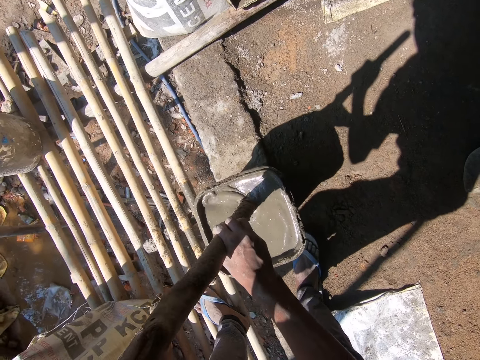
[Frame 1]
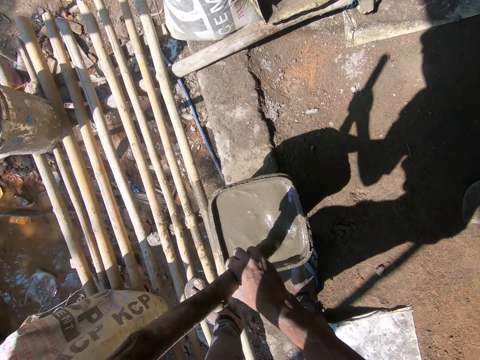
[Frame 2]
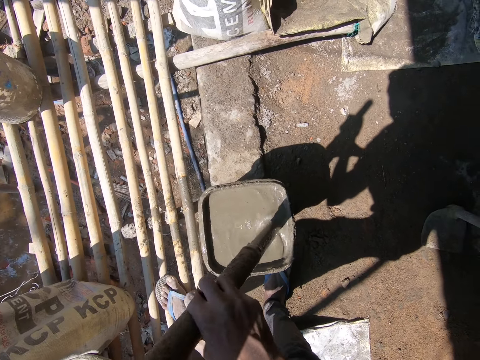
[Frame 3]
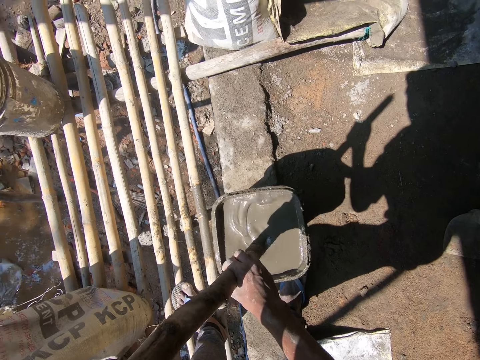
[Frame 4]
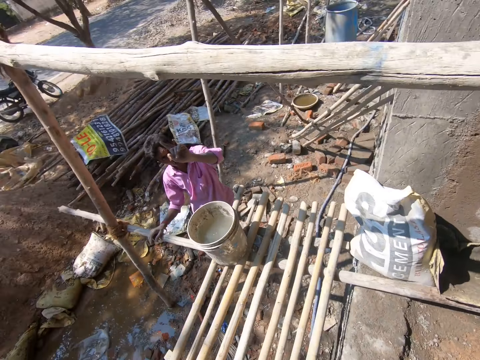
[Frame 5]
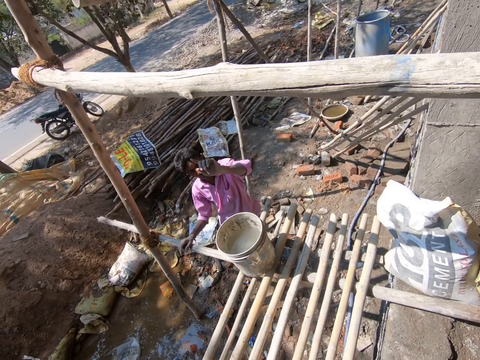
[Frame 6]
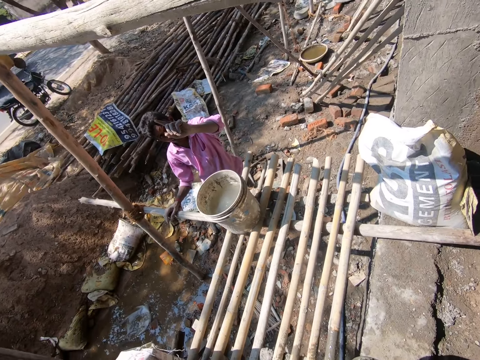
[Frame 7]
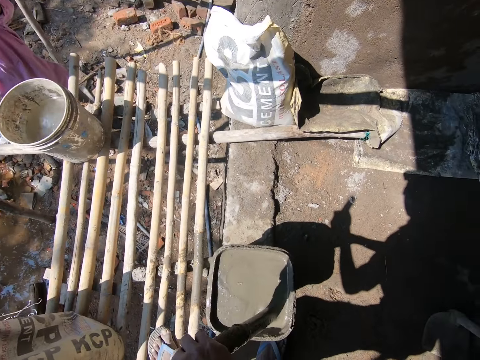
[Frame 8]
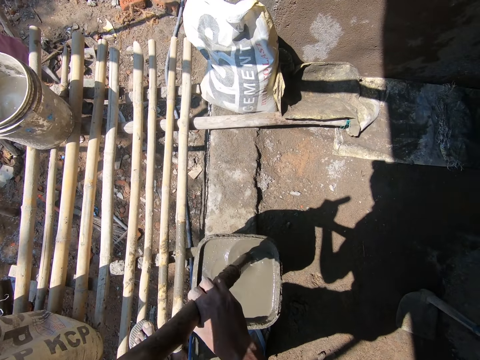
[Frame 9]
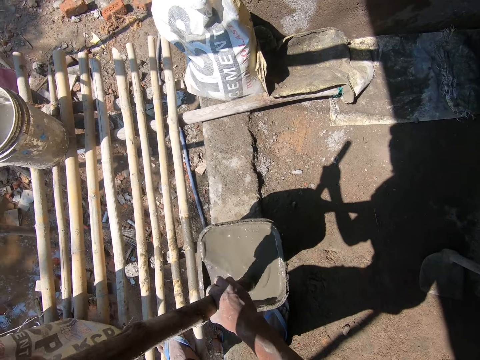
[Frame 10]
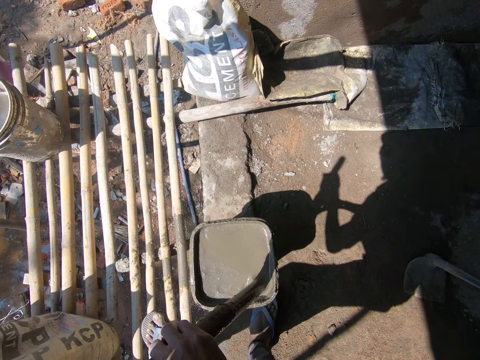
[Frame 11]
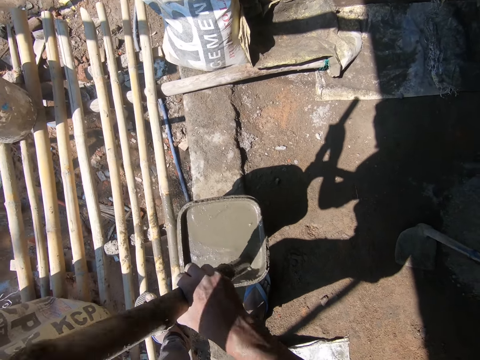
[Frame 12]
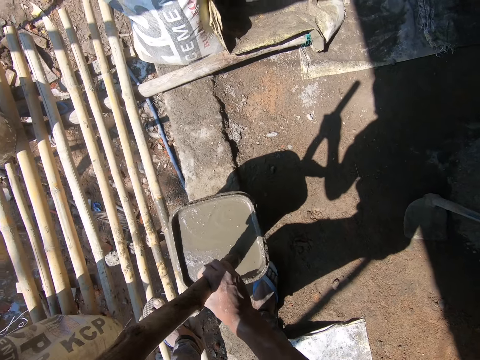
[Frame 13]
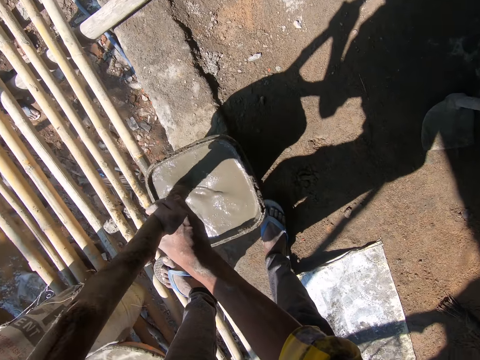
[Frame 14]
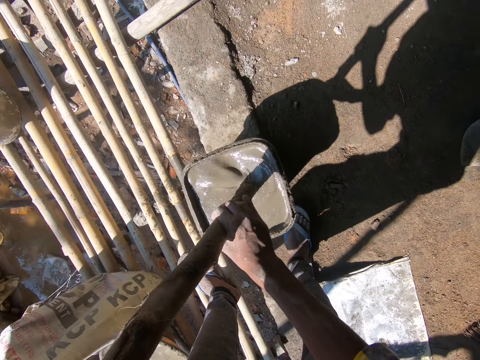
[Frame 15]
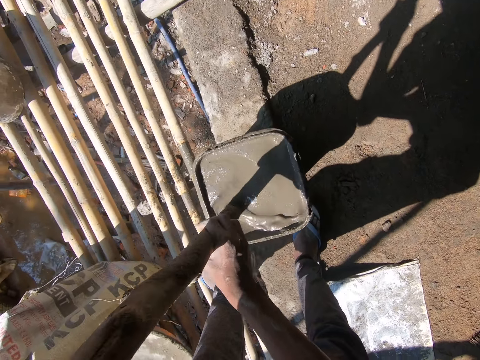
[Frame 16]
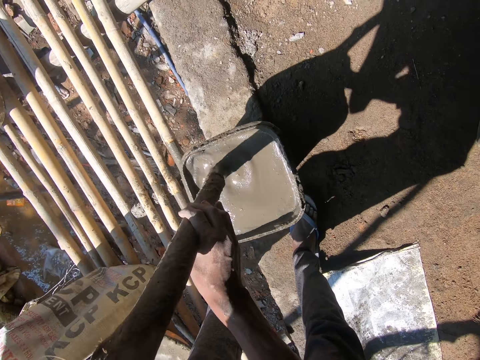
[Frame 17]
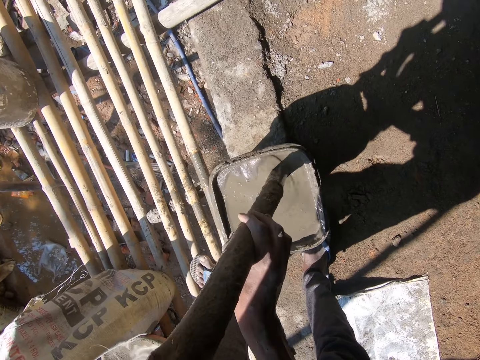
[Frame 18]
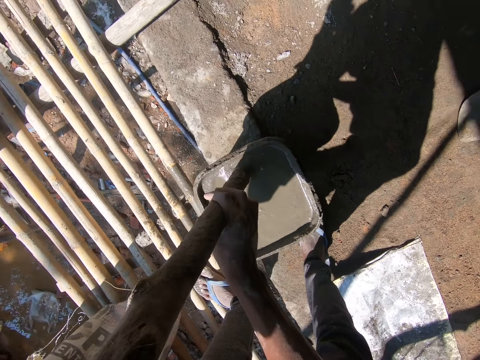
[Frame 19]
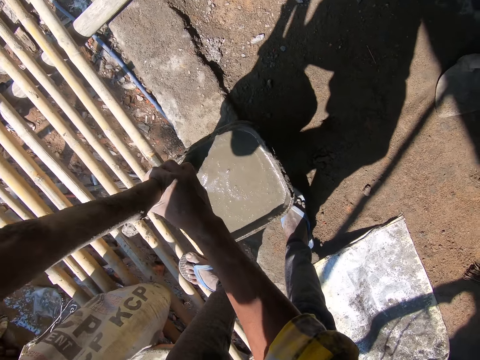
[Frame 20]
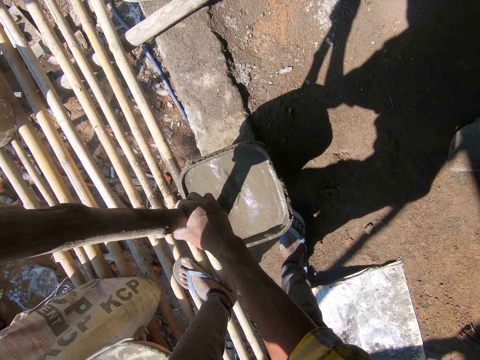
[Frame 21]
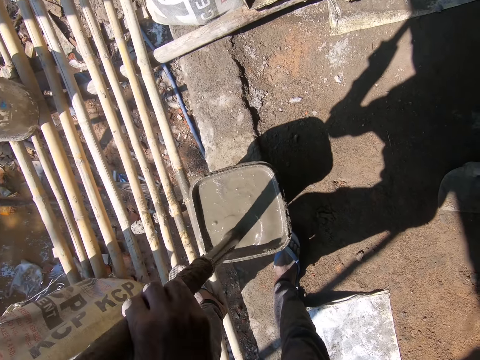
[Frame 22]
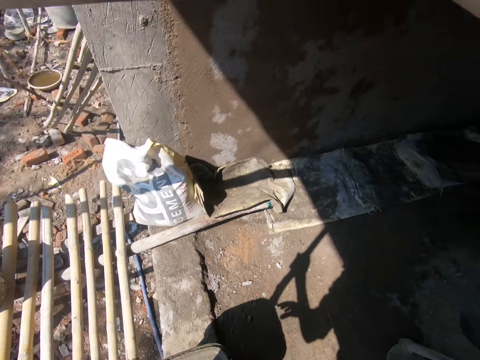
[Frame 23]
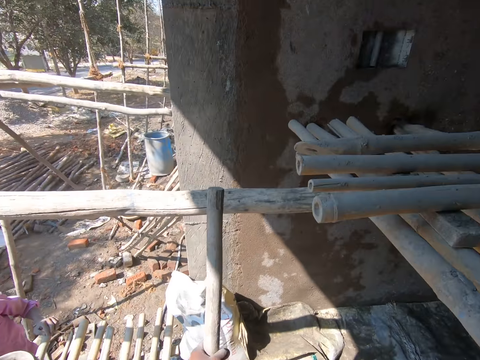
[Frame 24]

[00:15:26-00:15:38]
The camera wearer looks around. They stir the concrete.

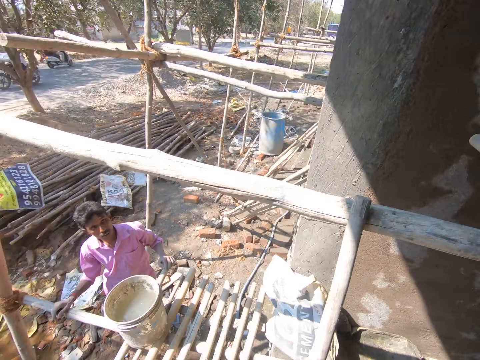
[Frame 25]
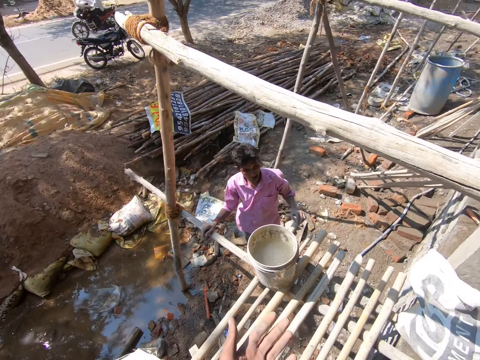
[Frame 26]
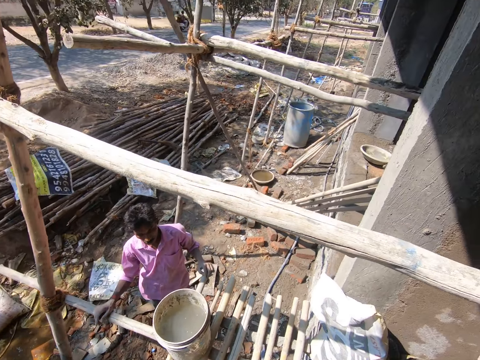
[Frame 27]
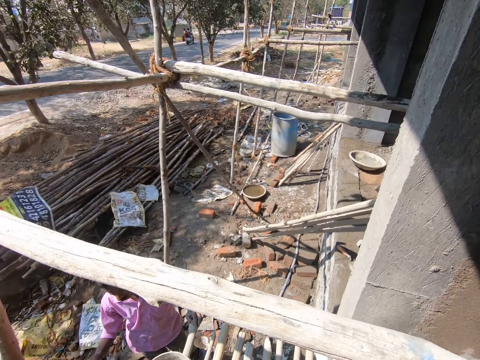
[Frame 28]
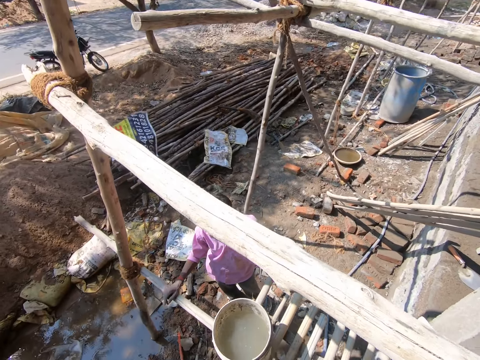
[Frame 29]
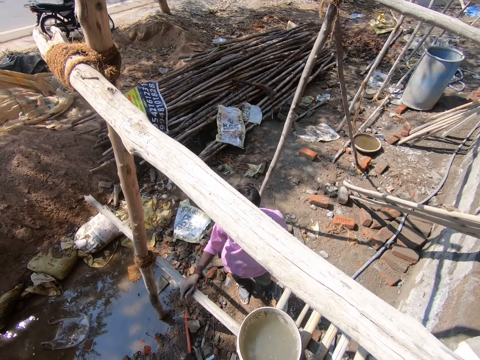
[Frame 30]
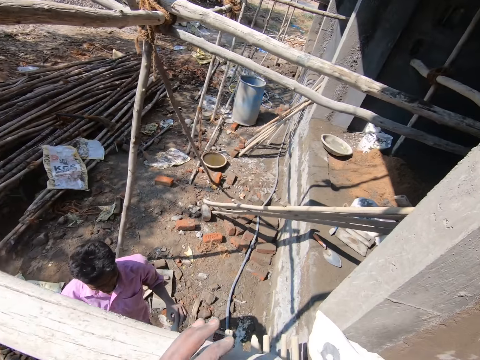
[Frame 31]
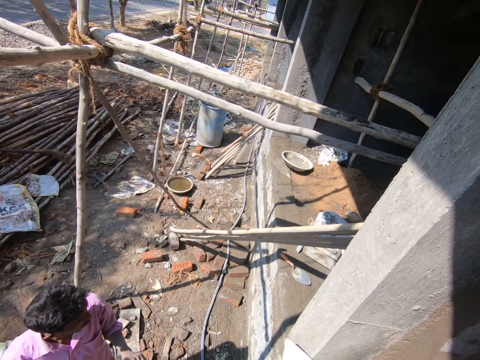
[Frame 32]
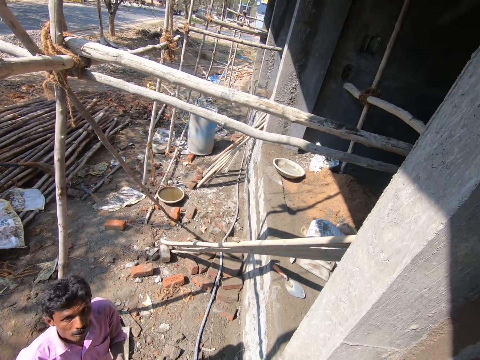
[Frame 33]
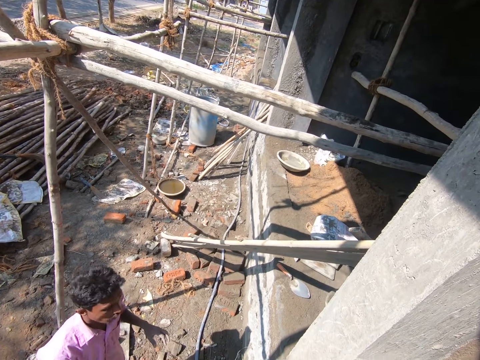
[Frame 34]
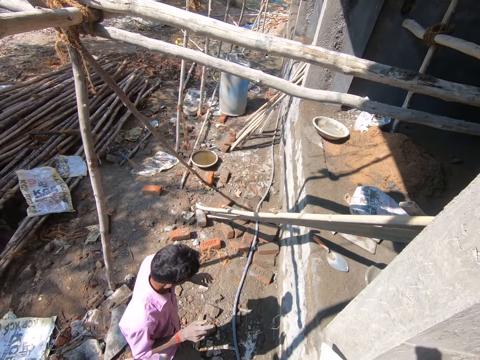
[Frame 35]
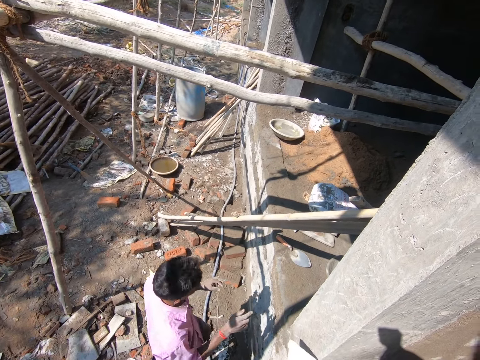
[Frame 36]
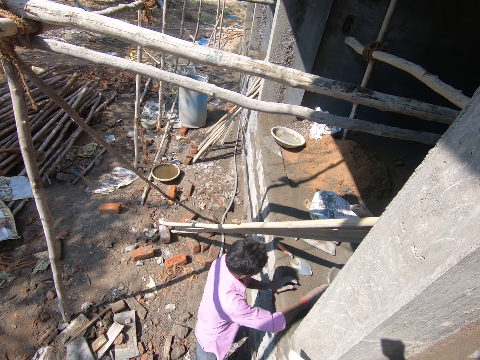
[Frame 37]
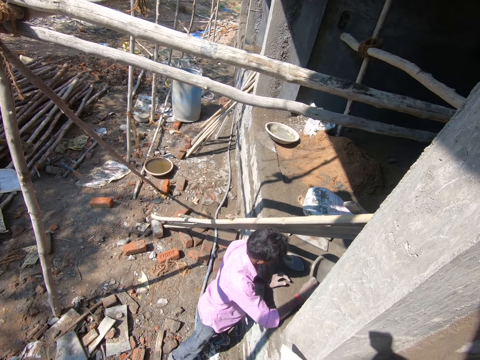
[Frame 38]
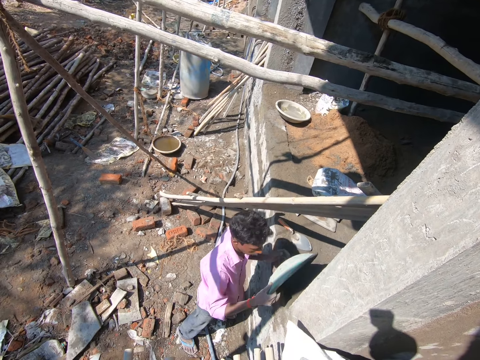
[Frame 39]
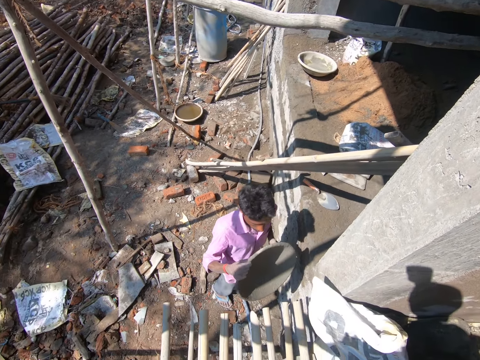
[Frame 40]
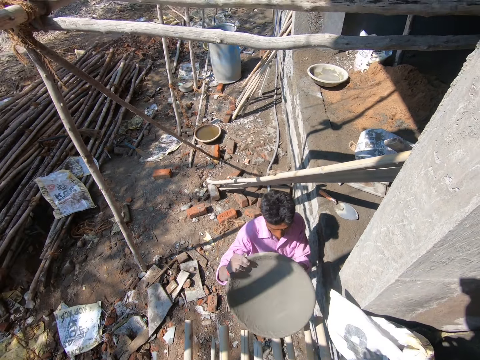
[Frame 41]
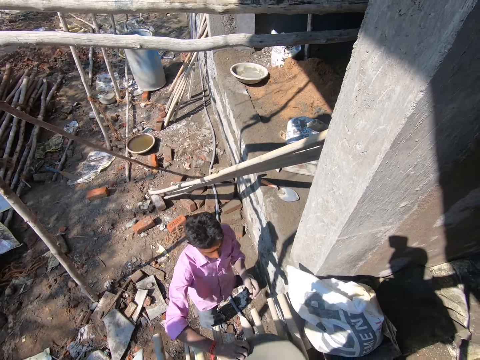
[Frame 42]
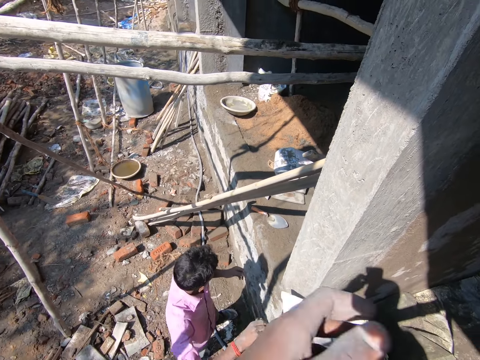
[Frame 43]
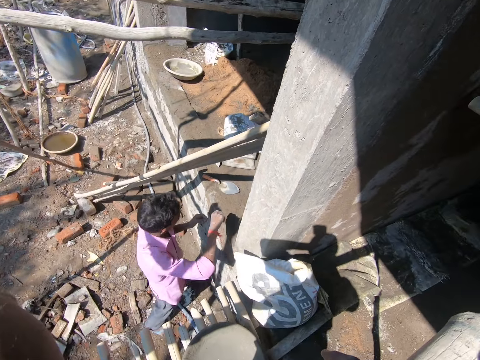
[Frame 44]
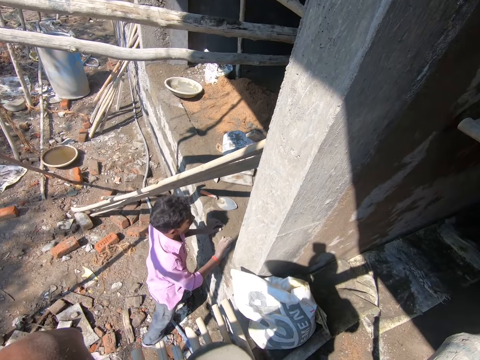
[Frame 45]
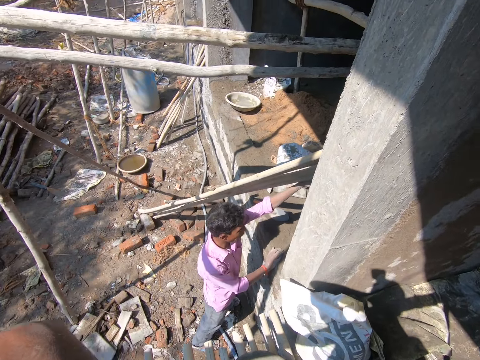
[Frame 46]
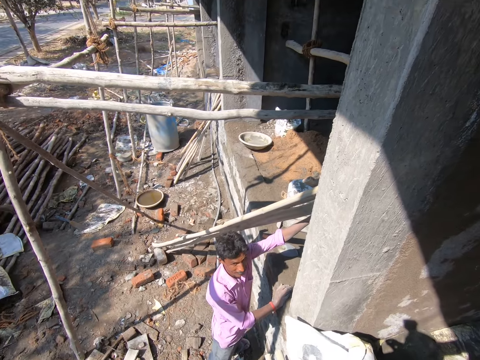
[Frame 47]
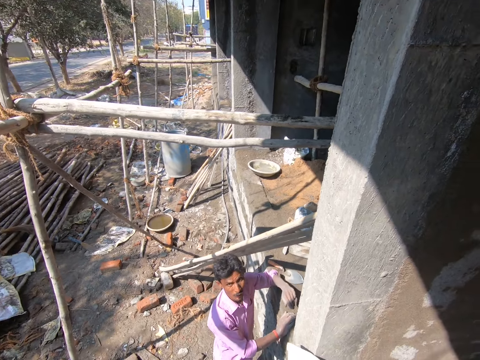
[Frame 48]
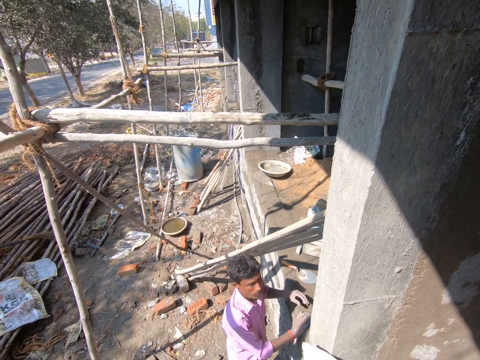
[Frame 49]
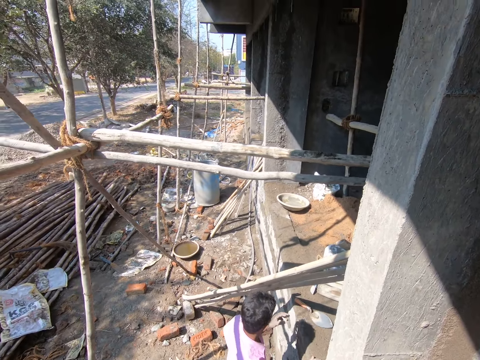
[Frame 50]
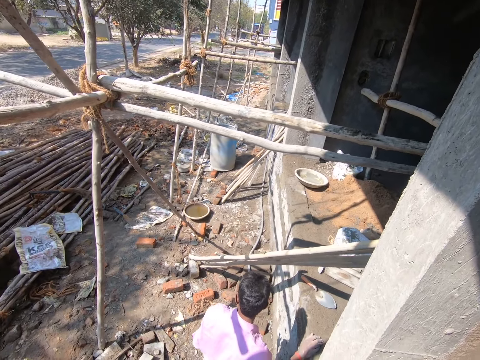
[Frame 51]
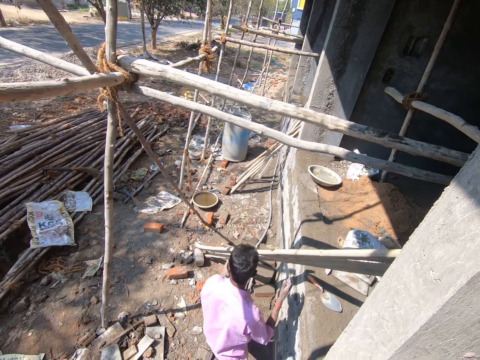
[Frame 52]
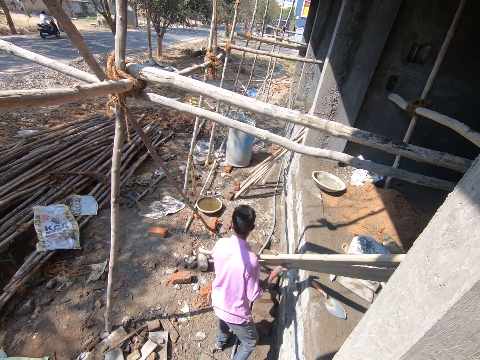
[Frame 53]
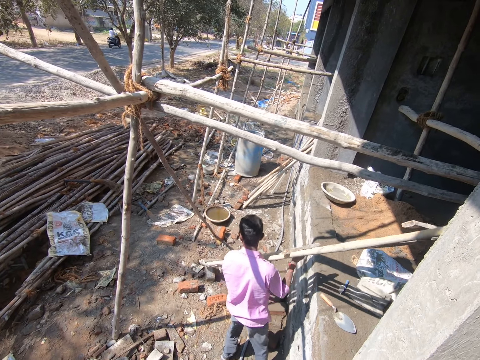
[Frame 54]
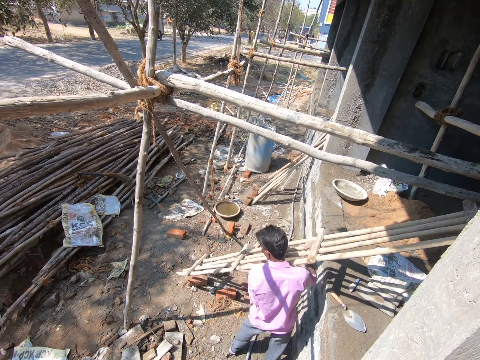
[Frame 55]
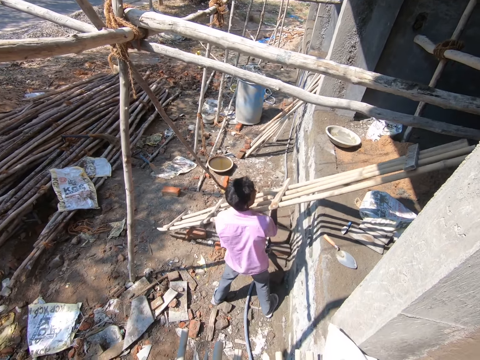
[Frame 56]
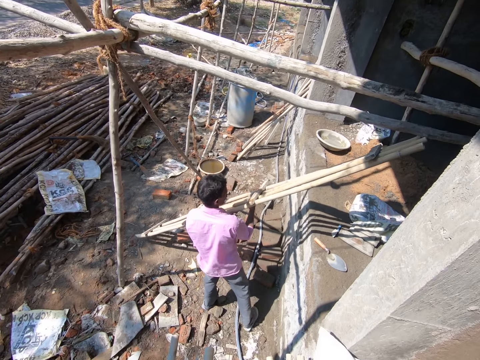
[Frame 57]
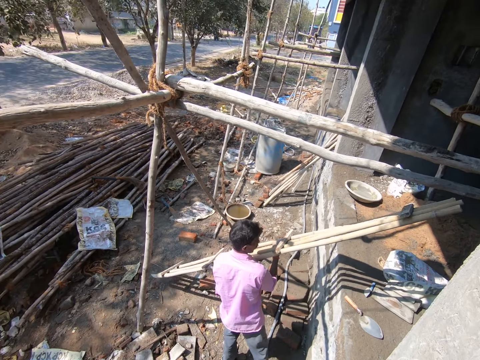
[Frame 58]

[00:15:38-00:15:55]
The camera wearer looks around. They interact with the man. The man picks a head pan from the floor with his right hand and places his left hand on the floor. He holds the head pan with his hands. He places the head pan on the bamboo scaffolding with his right hand. He lifts a ladder from the ground with his hands.
